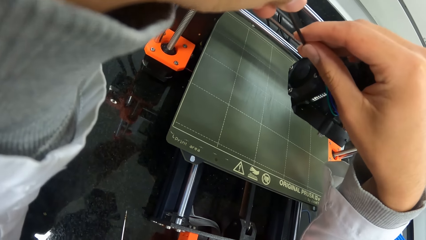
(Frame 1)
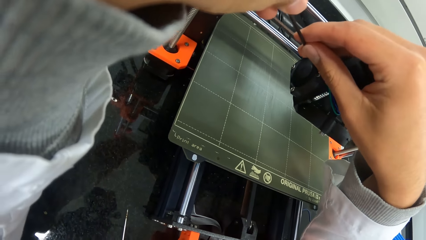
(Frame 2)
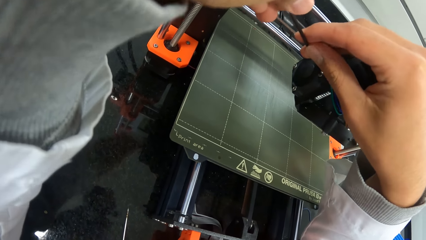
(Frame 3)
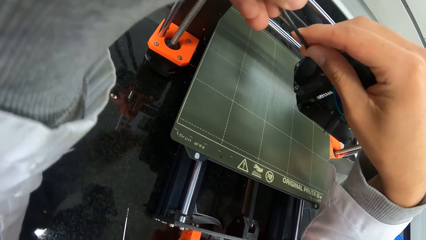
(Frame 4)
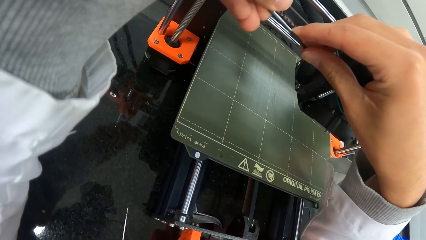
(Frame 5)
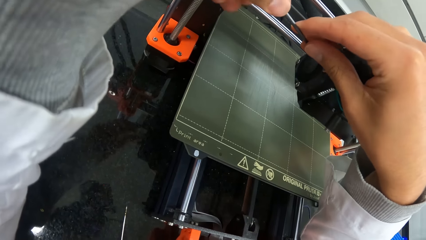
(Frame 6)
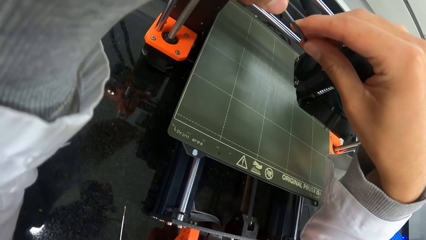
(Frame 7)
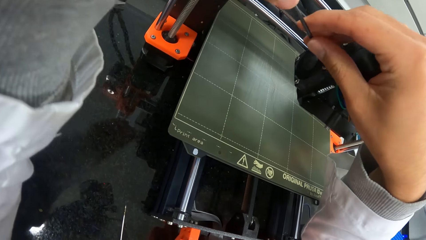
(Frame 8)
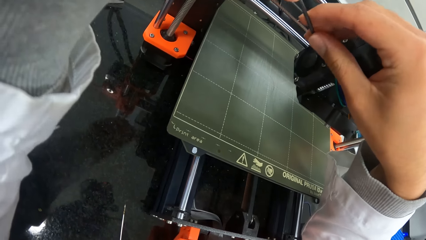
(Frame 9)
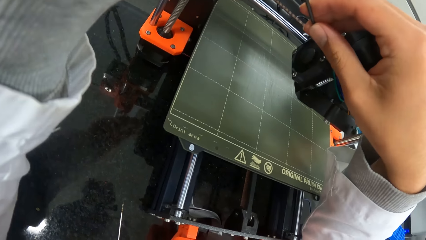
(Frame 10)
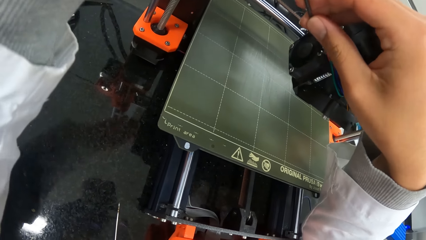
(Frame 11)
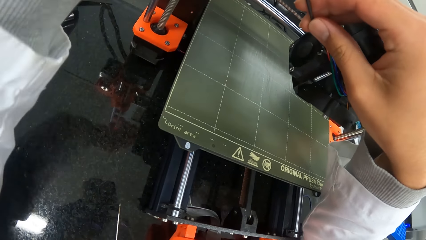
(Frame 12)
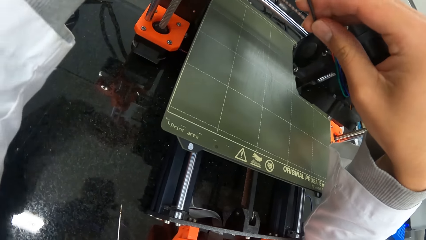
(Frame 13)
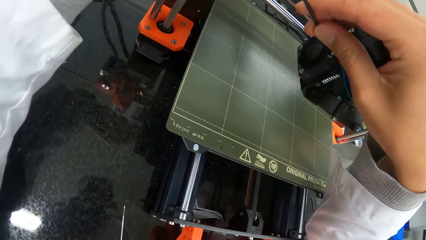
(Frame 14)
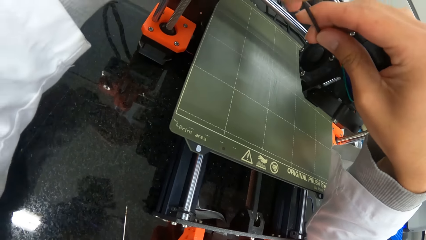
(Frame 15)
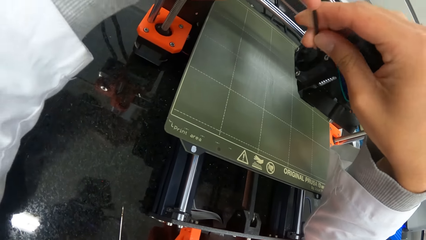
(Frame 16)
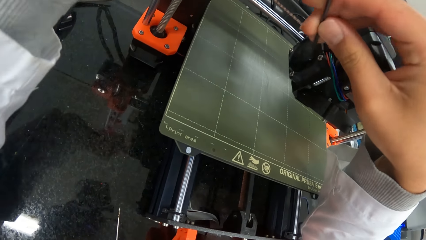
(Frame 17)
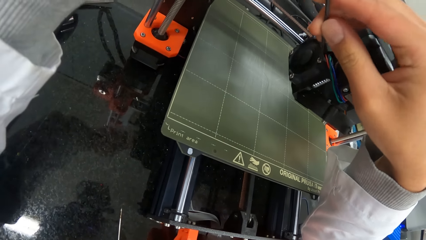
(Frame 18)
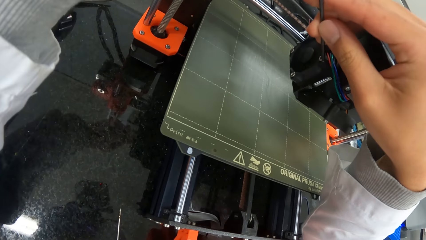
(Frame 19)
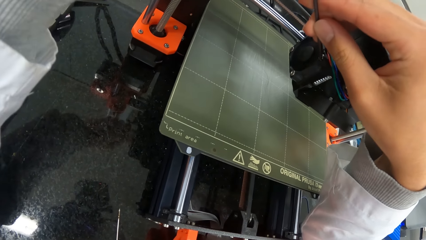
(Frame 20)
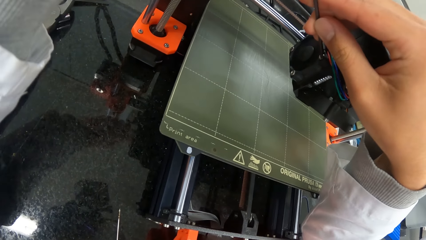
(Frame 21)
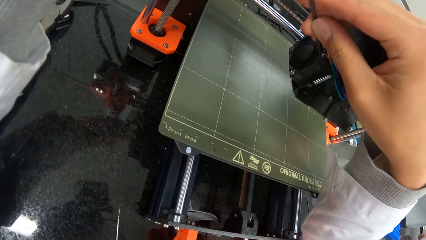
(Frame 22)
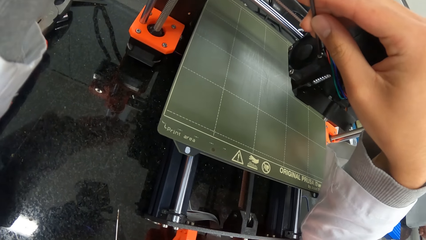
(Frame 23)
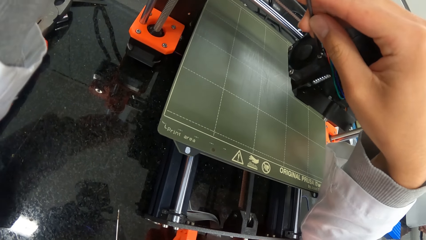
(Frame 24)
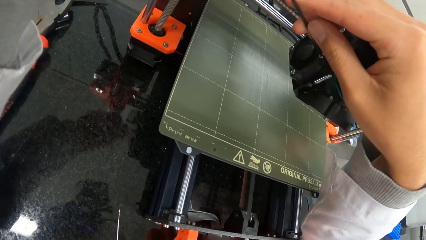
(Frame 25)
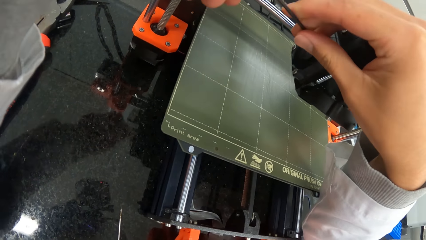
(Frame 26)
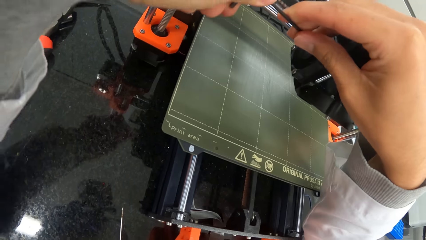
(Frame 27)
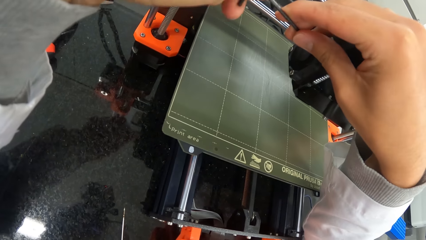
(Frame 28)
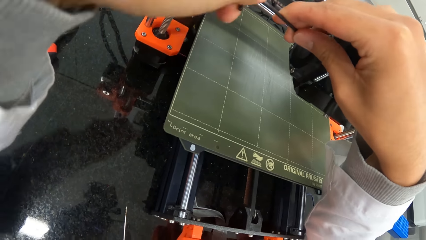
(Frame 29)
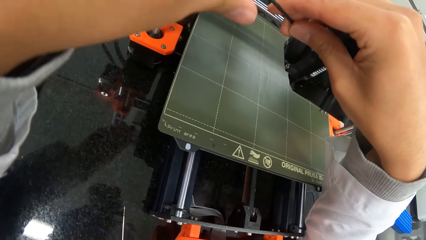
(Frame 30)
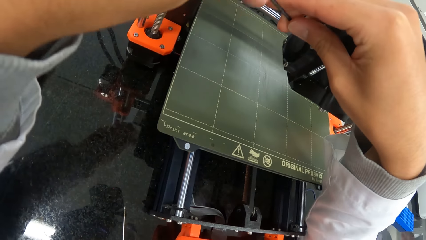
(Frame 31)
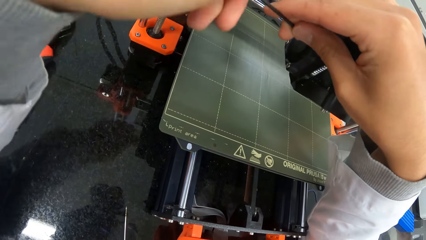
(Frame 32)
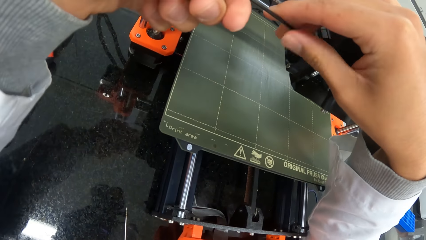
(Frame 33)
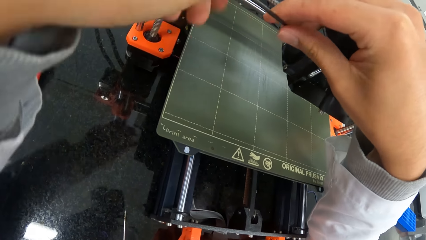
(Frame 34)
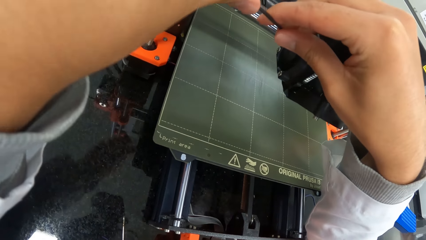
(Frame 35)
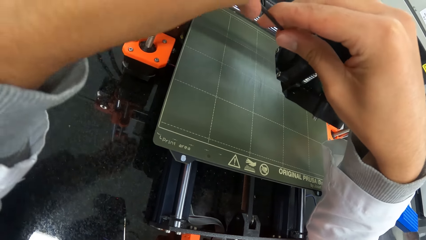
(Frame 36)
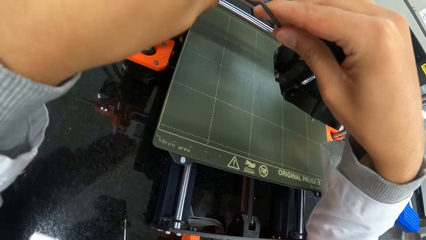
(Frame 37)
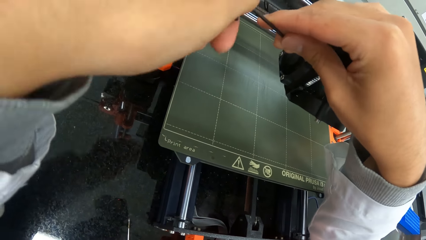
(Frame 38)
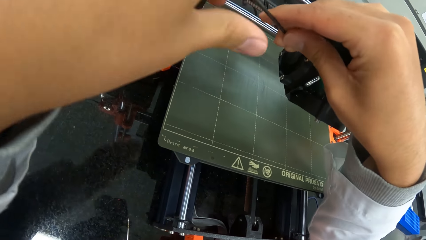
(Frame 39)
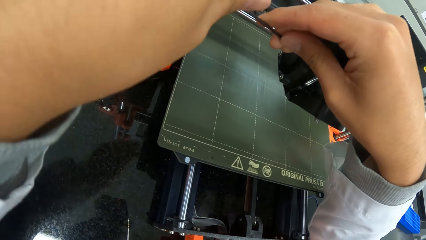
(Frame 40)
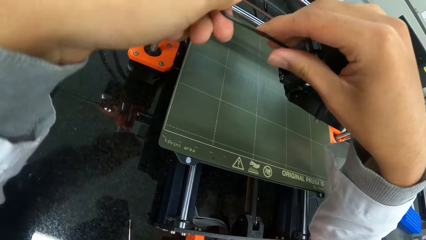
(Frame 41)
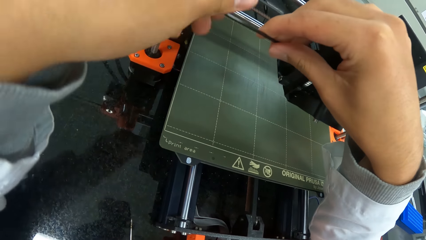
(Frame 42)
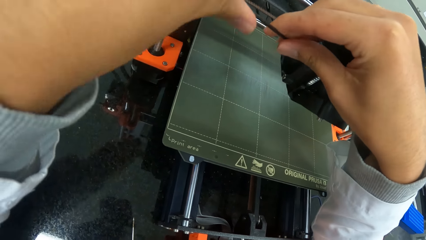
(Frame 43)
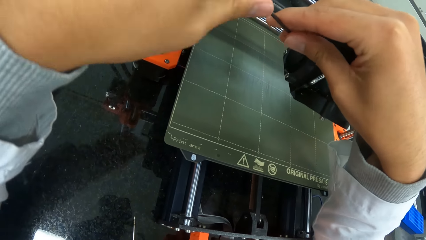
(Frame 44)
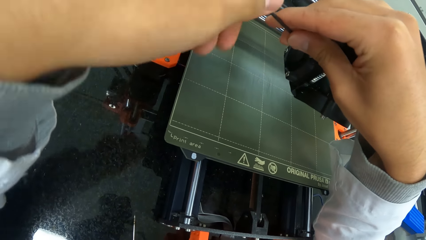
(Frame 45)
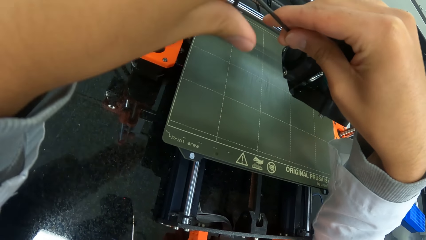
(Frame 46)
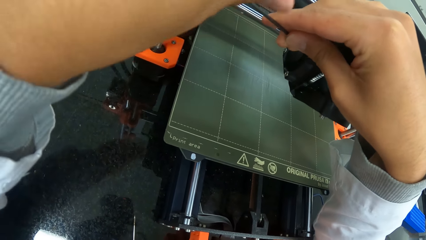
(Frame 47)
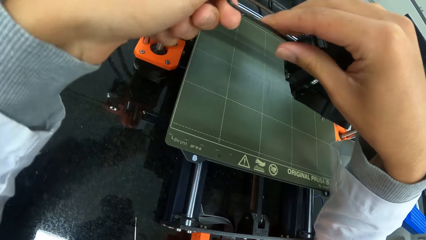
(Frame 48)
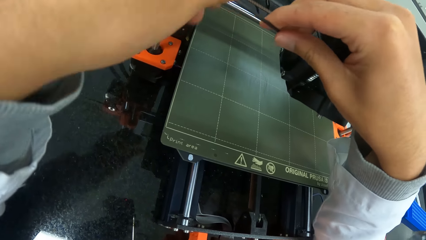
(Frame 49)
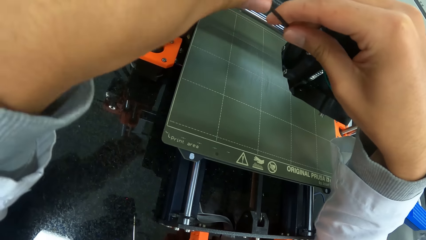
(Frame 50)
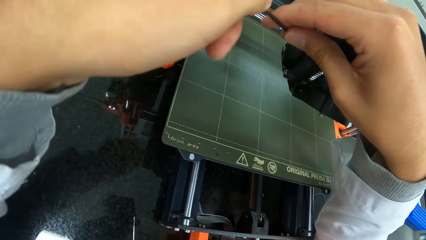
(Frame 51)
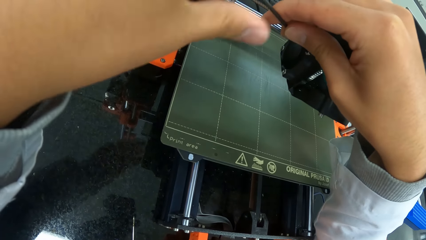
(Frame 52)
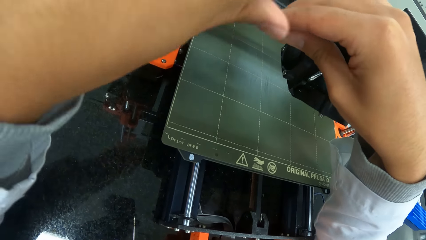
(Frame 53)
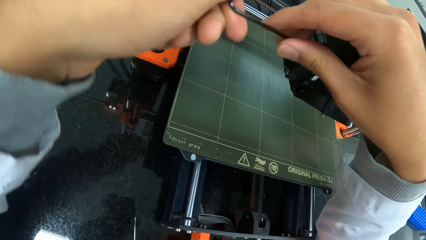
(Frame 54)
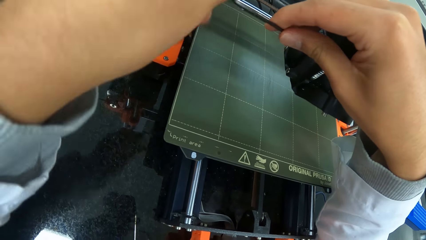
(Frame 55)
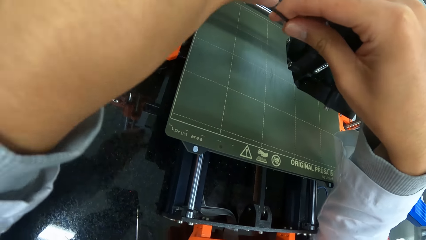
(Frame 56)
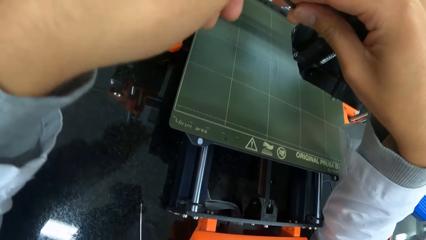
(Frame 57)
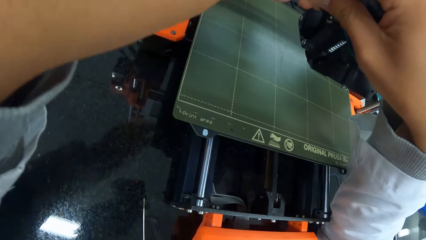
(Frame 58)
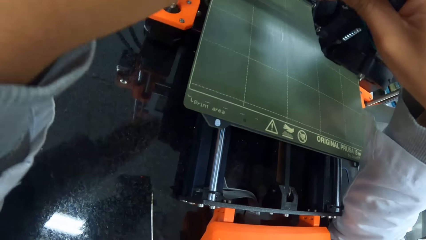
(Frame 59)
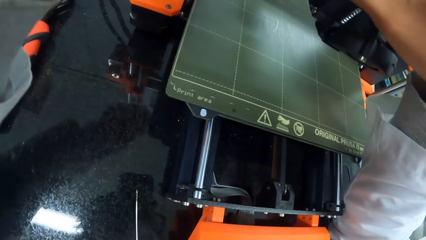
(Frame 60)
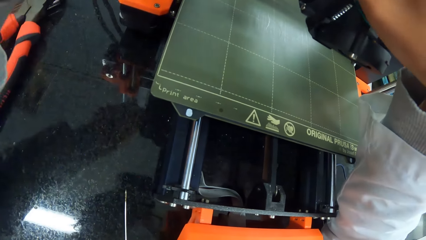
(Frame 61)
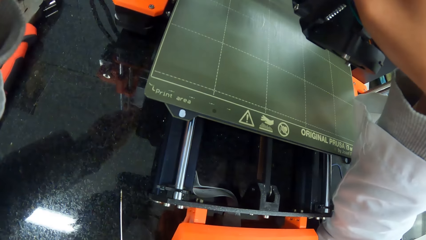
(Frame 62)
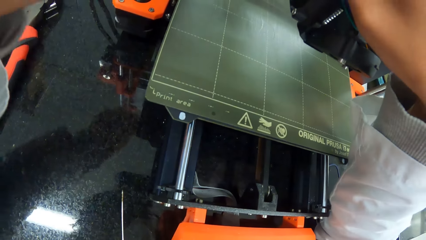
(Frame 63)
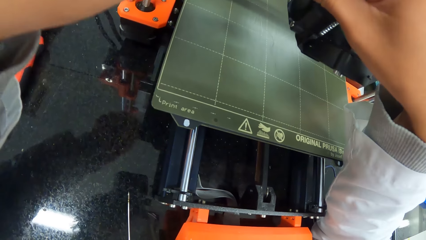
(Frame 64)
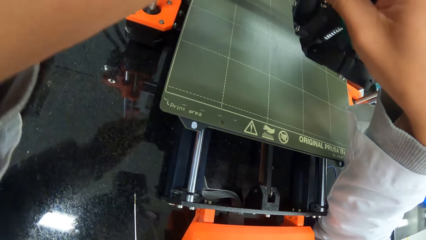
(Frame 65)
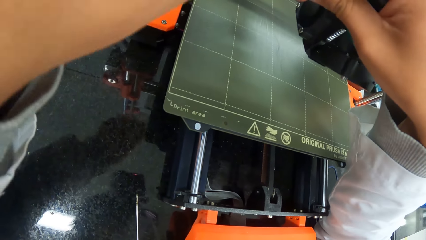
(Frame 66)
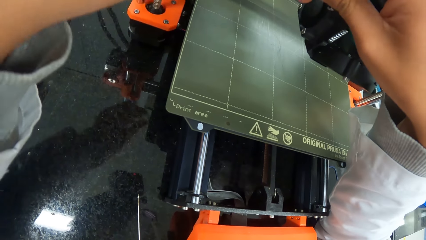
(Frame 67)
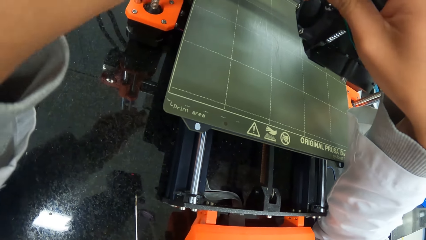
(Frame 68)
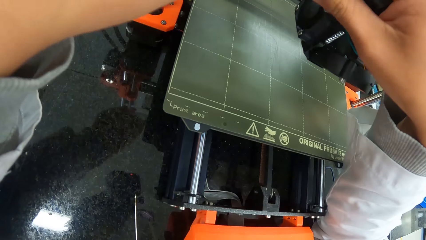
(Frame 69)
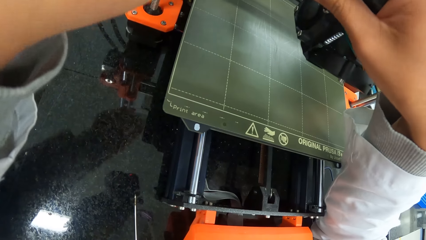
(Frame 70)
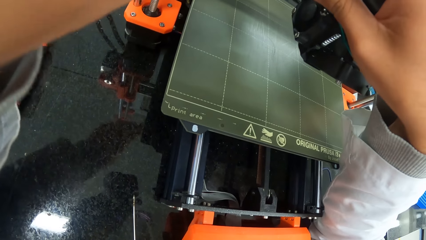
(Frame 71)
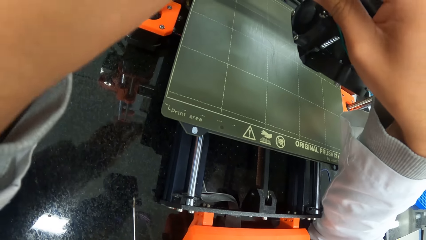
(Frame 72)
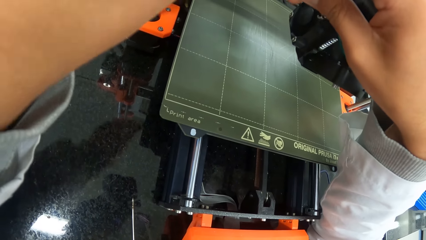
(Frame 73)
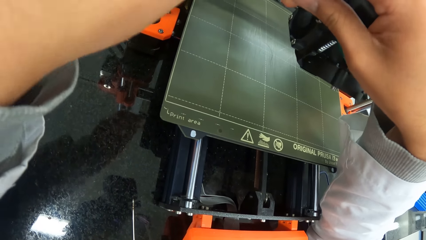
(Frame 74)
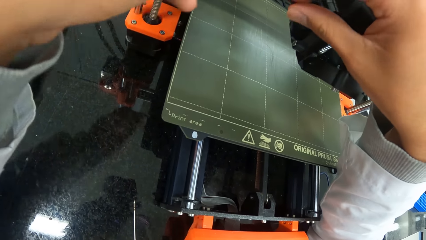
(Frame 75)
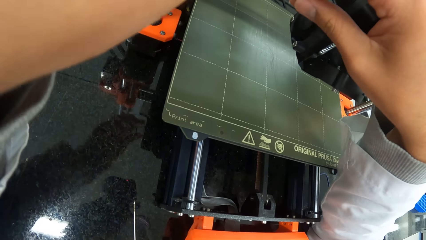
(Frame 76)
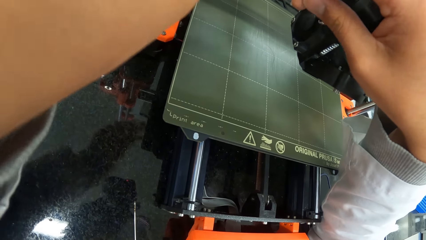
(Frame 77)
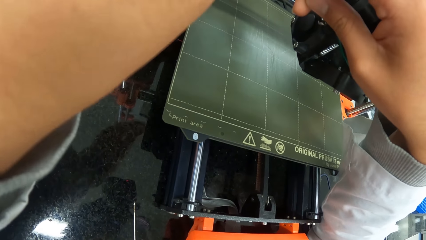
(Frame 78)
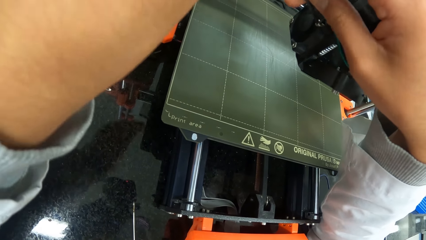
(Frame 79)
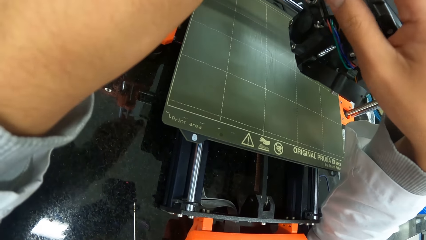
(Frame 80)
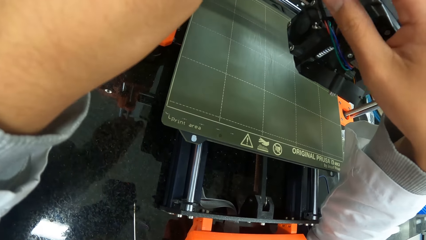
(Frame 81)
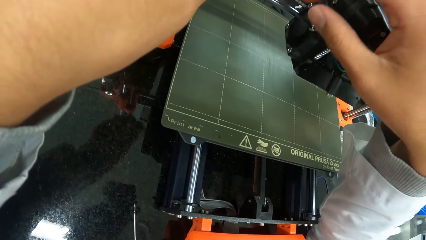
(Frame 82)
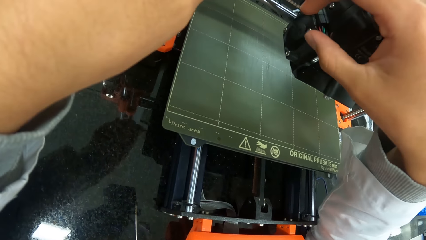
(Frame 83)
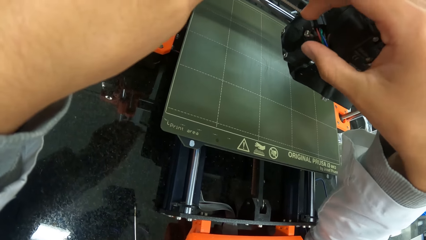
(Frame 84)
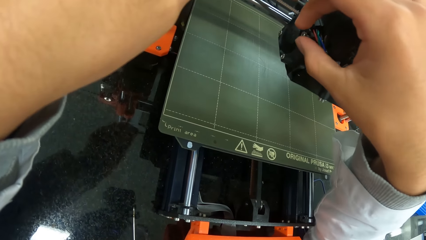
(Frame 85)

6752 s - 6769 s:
The camera wearer inserts the wire in the machine. He unscrews the hotend assembly of the 3D printer with the flat offset screwdriver in his hands. He rotates the wire.
